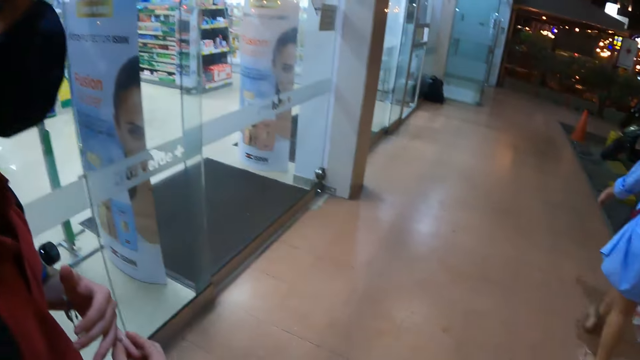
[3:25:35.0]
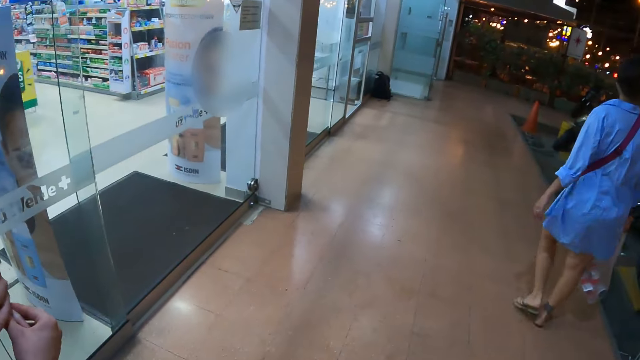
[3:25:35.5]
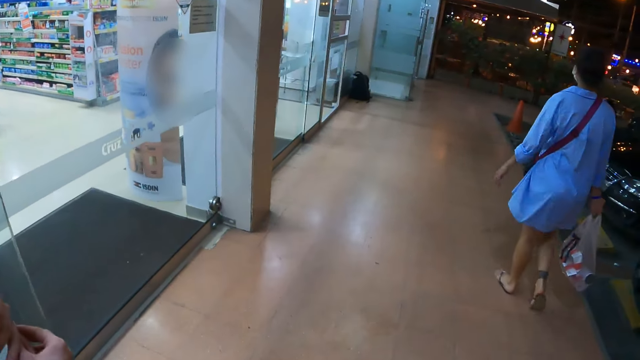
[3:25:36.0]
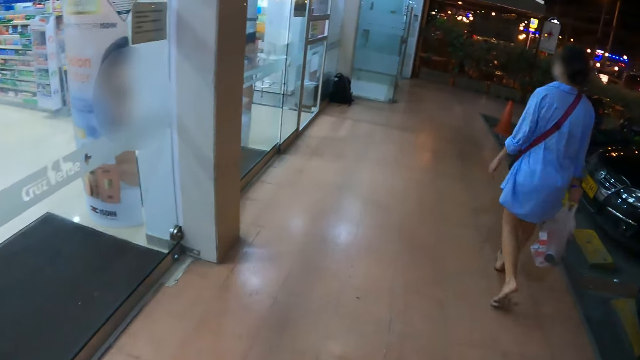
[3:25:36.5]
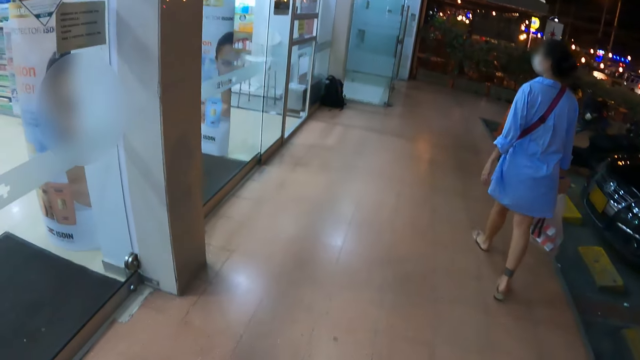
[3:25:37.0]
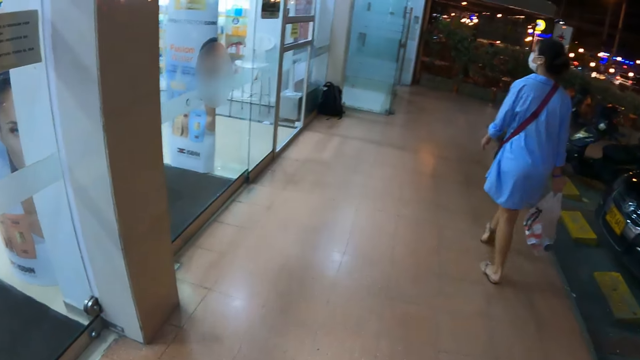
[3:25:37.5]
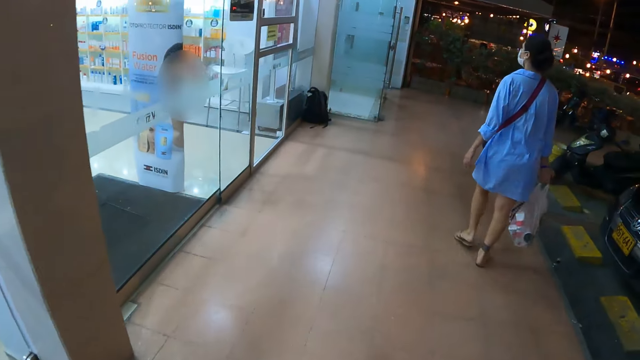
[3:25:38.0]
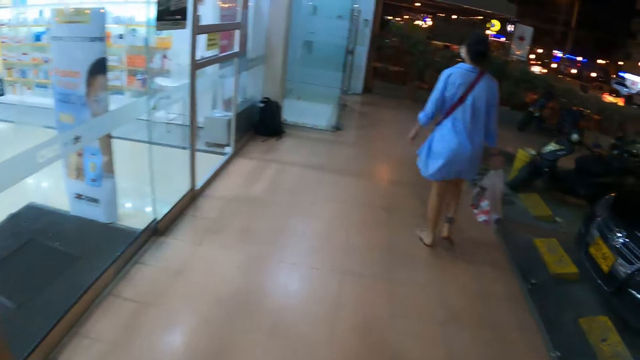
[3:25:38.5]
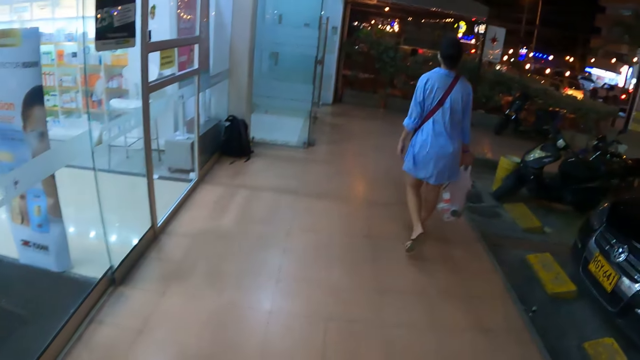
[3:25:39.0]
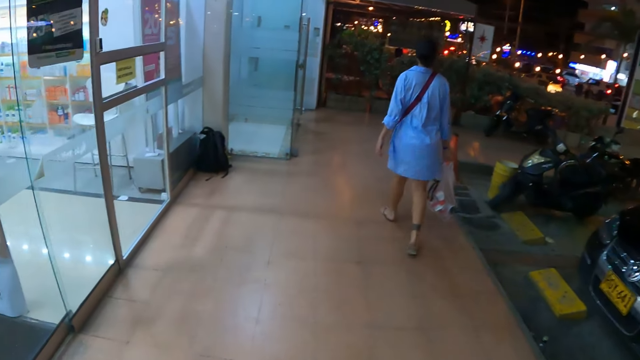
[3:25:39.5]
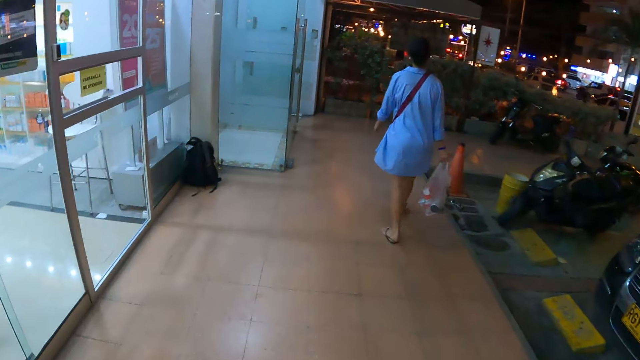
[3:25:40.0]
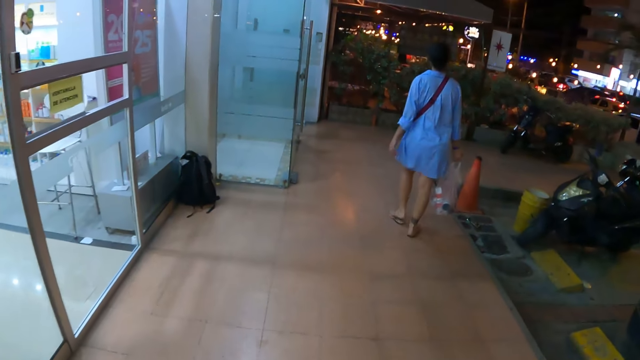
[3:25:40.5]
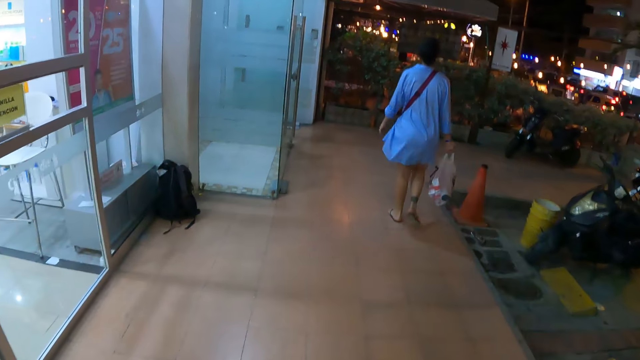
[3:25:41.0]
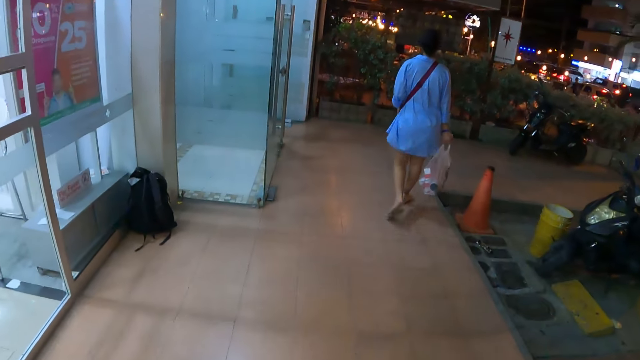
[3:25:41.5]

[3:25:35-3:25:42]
The camera wearer walks on the pavement. A person walks on the pavement. The camera wearer looks around the pavement.

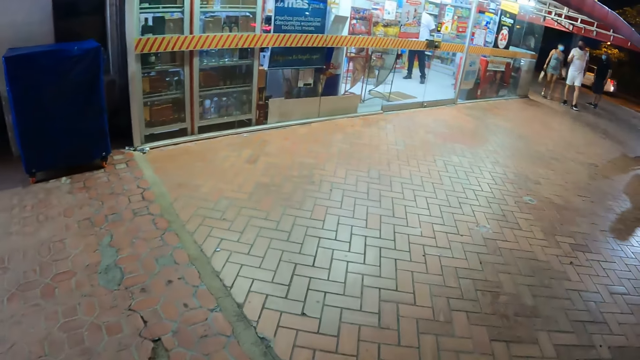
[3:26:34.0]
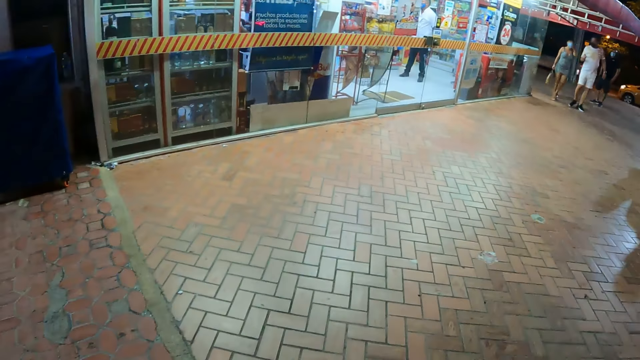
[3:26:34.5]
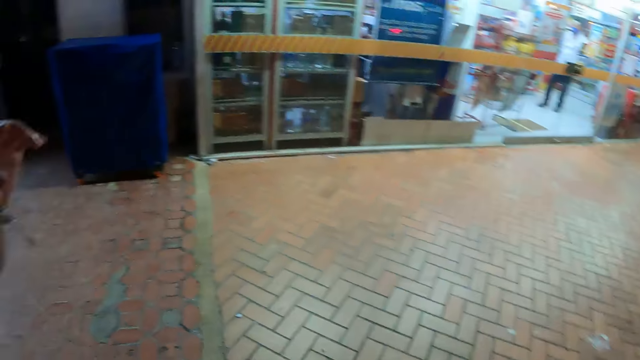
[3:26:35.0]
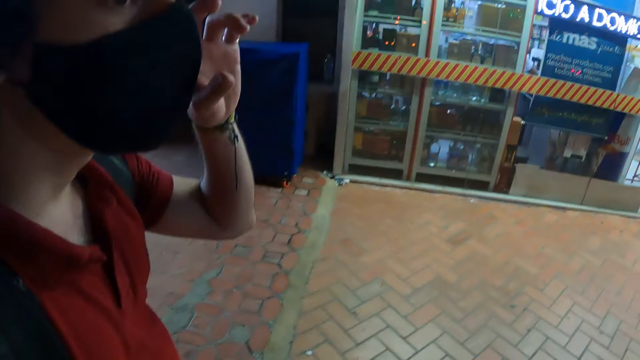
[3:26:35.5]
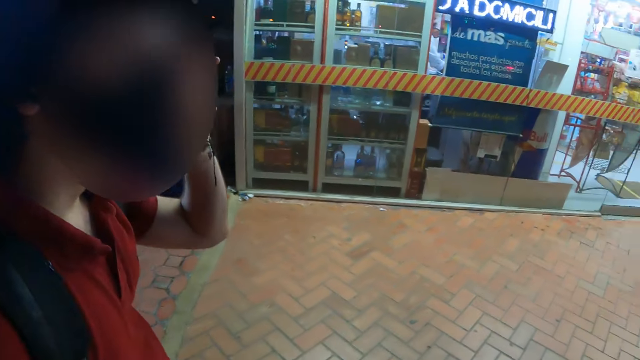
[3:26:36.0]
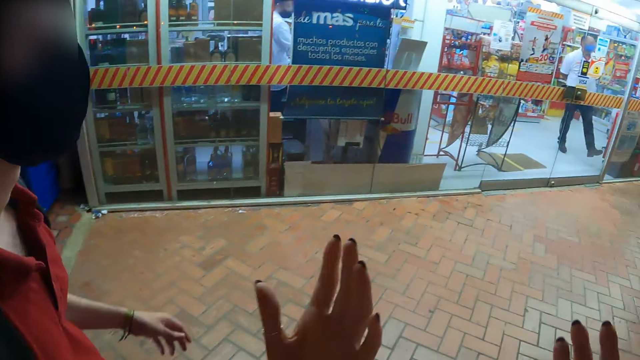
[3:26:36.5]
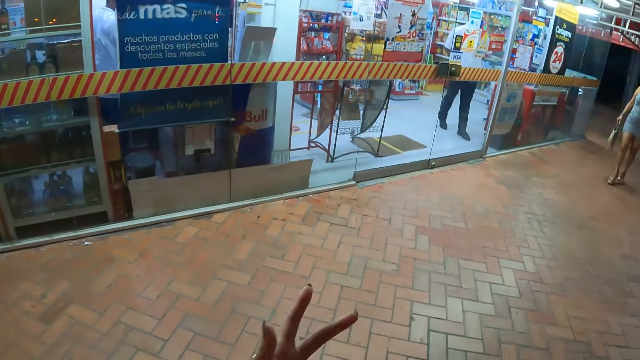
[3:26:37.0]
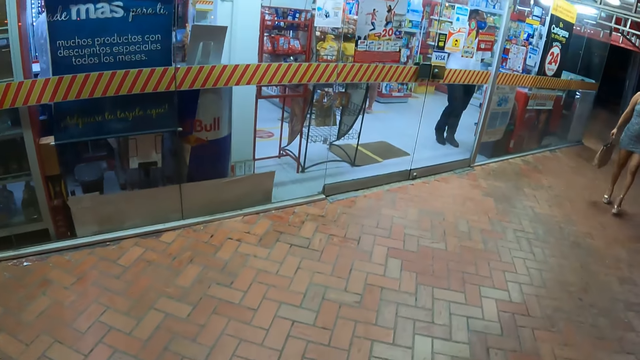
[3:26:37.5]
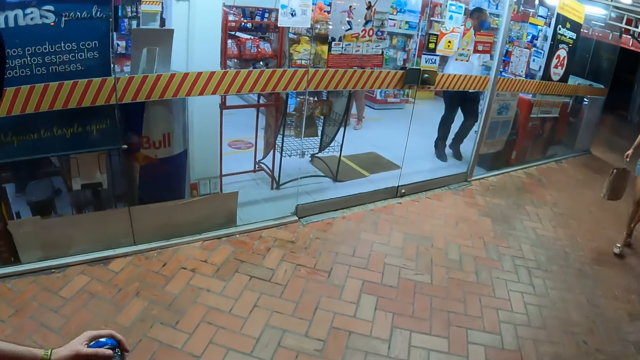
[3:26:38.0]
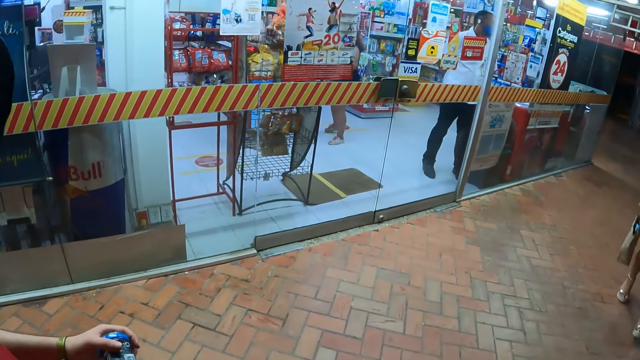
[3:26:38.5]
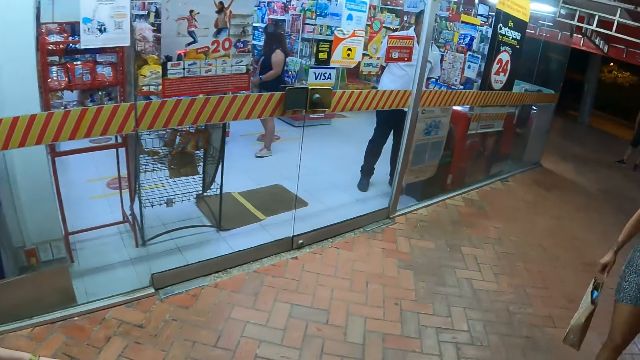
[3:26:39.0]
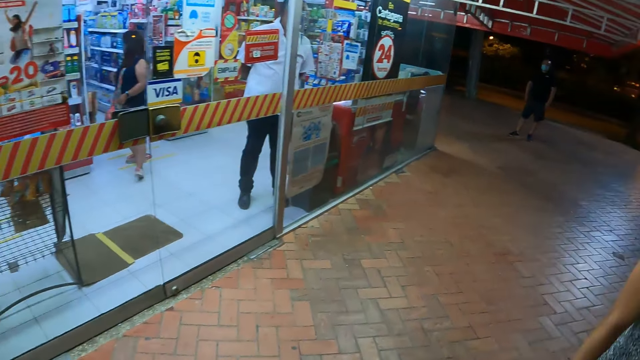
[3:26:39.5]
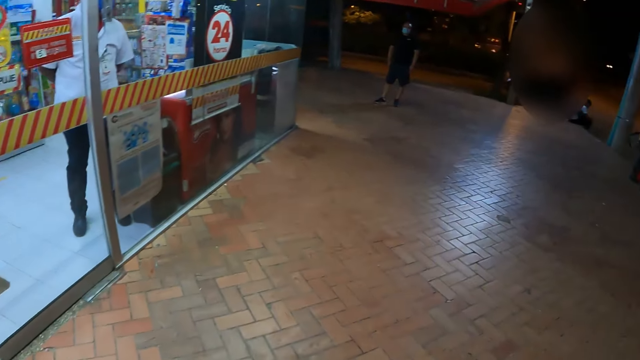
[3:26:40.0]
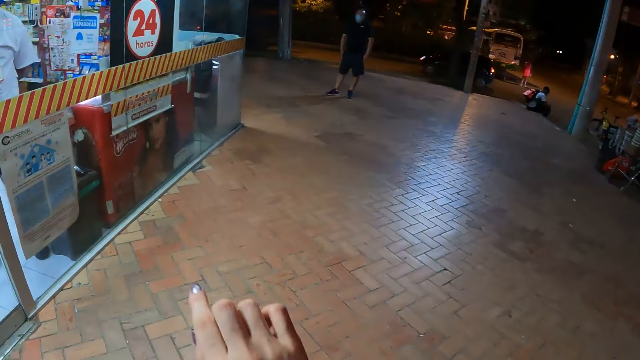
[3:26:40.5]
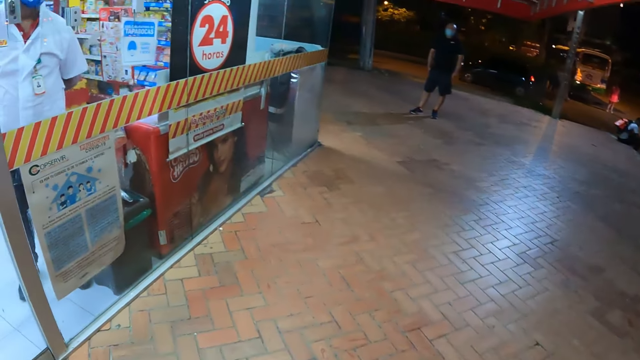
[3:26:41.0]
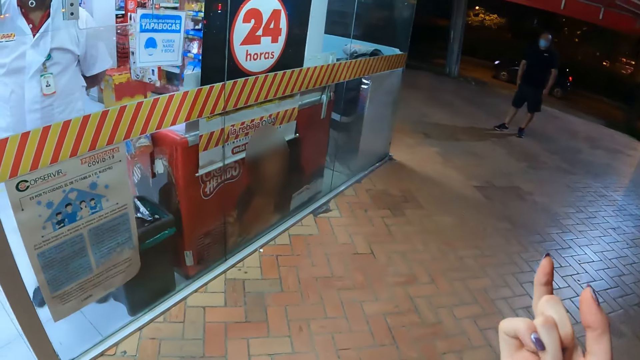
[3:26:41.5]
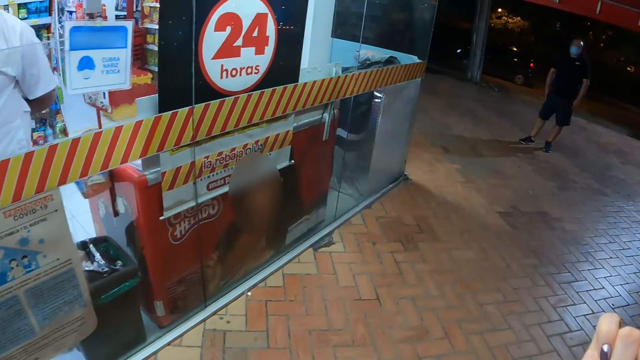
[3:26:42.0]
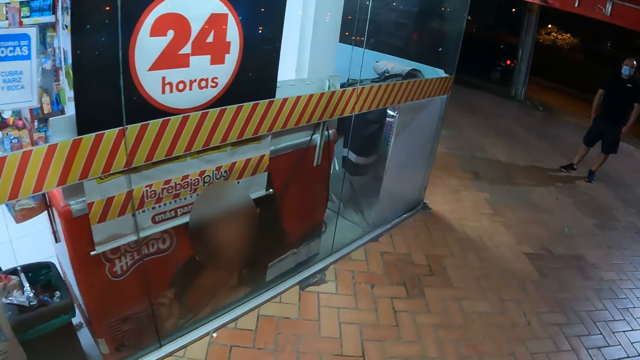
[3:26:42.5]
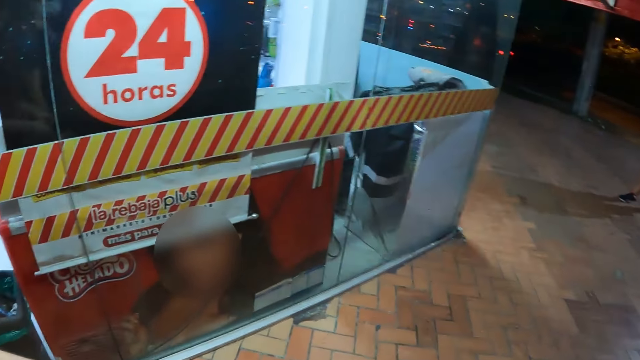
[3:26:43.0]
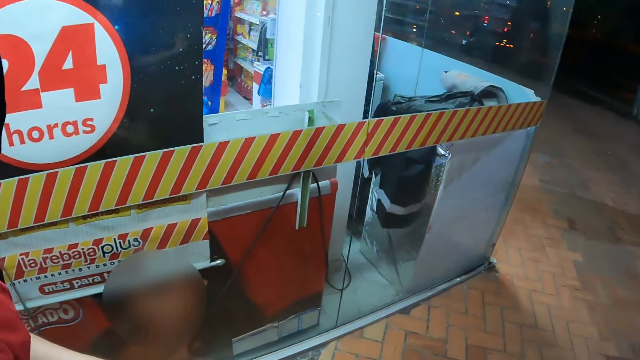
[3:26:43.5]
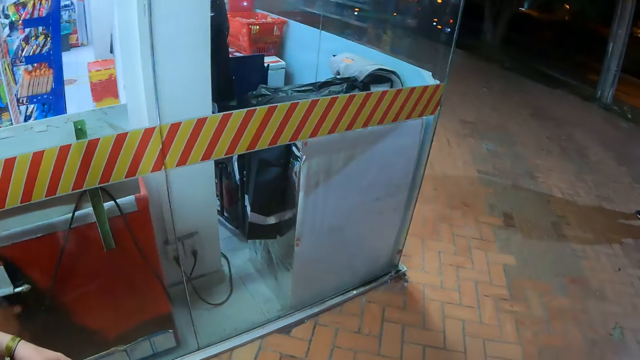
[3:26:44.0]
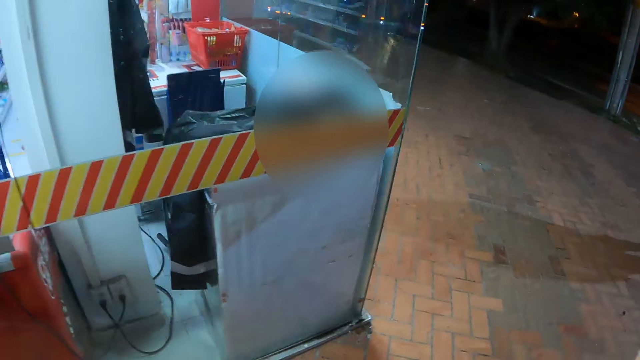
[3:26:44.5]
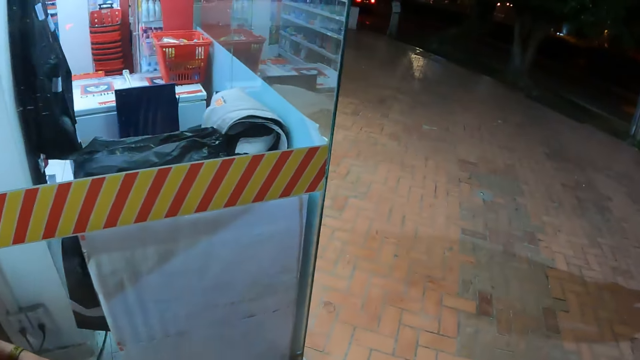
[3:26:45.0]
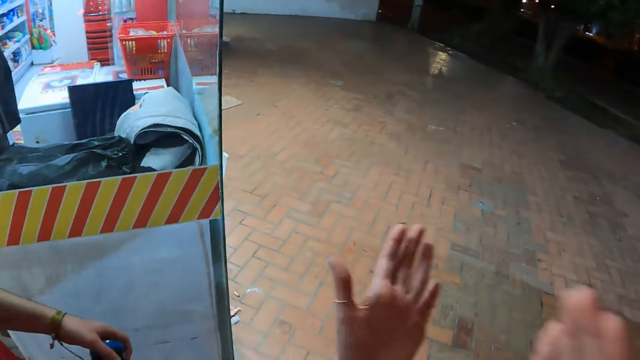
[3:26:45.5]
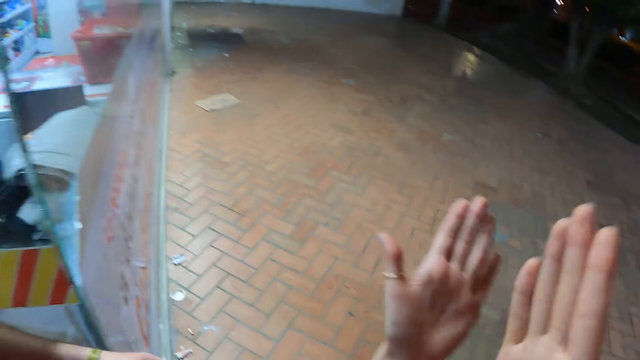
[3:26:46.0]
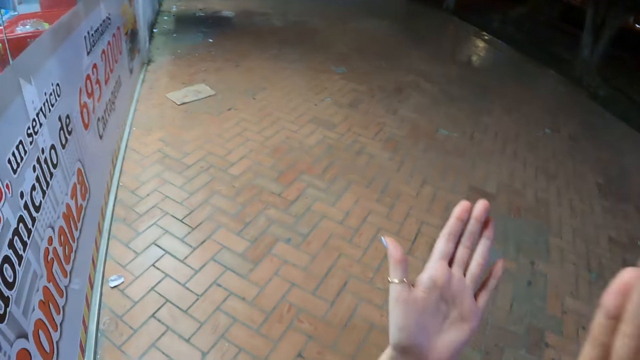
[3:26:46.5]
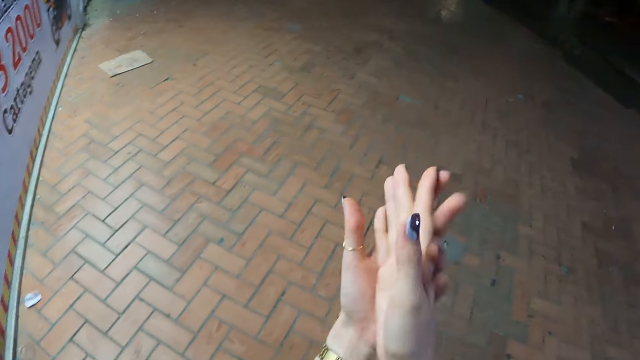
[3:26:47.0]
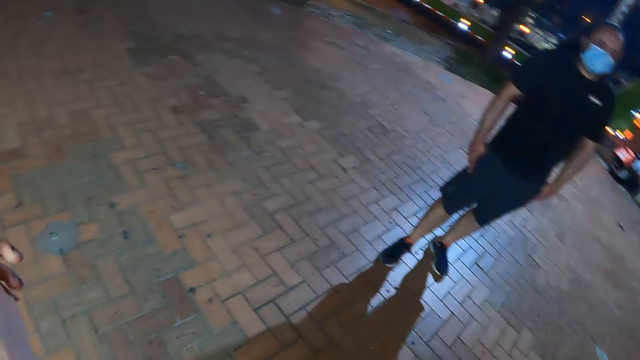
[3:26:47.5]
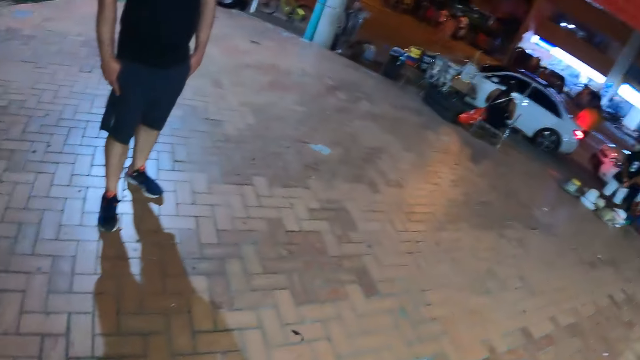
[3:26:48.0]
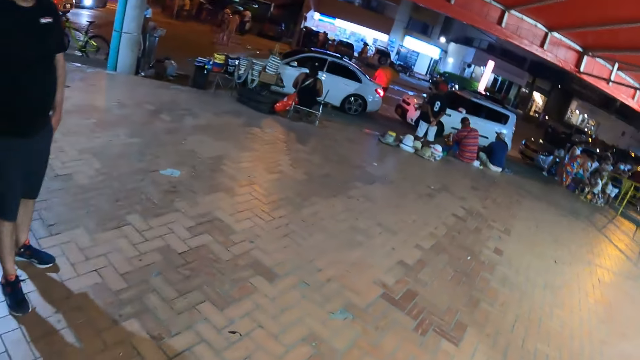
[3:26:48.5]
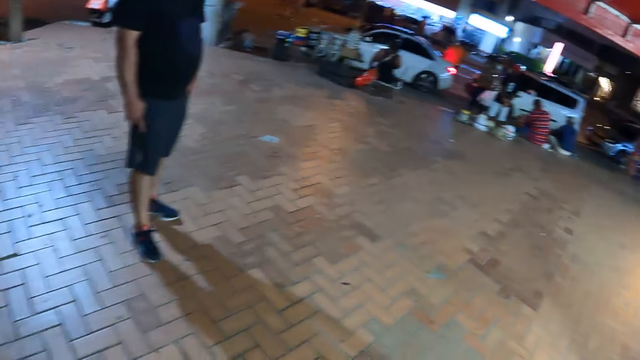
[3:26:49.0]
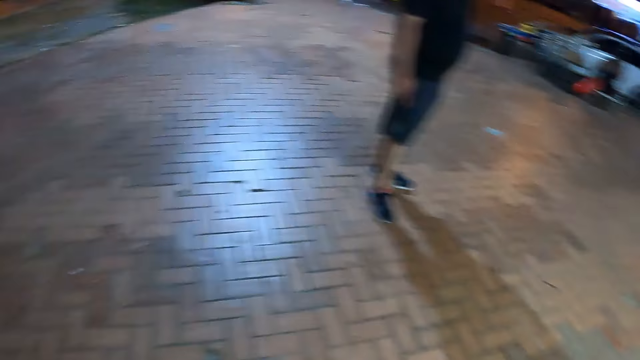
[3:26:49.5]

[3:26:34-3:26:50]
The camera wearer looks around. They talk to a man. They move the hands, walk on the pavement, move the hands, walk on the pavement, move the hand, walk on the pavement, move the hands and walk on the pavement.
